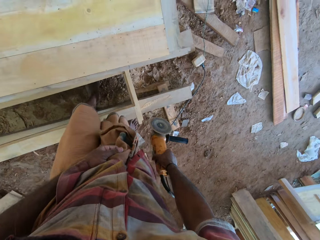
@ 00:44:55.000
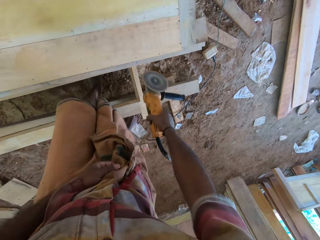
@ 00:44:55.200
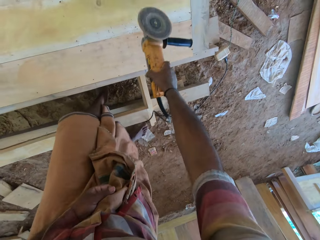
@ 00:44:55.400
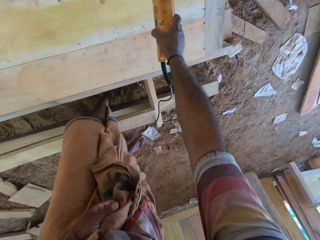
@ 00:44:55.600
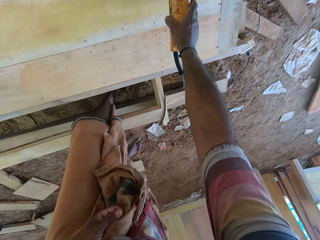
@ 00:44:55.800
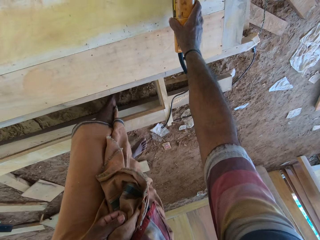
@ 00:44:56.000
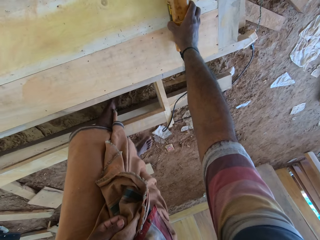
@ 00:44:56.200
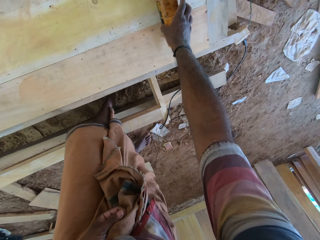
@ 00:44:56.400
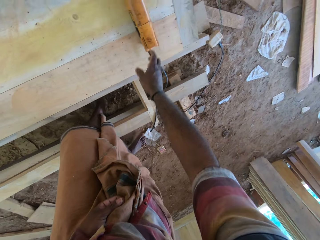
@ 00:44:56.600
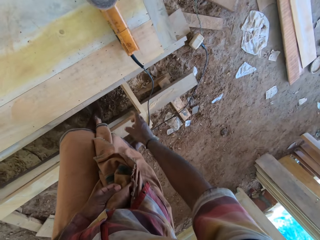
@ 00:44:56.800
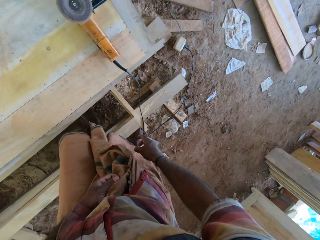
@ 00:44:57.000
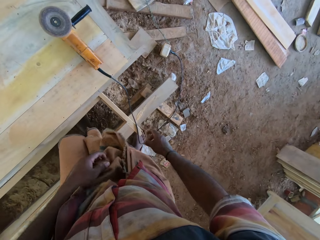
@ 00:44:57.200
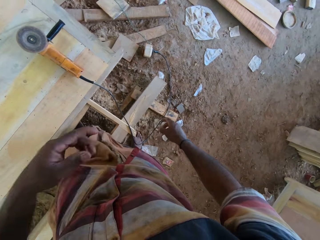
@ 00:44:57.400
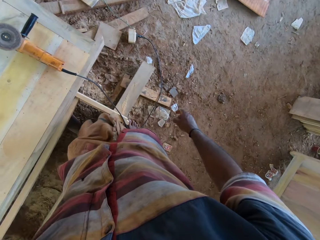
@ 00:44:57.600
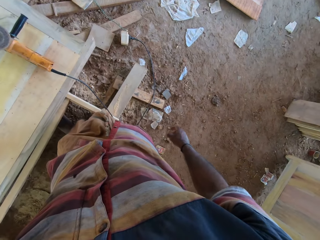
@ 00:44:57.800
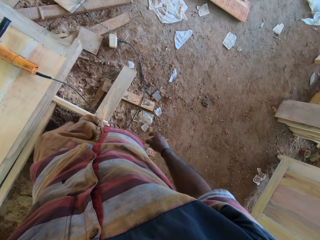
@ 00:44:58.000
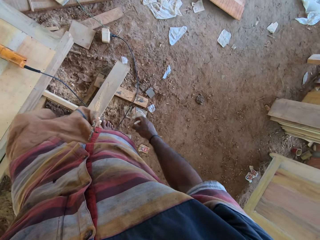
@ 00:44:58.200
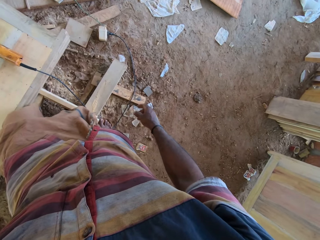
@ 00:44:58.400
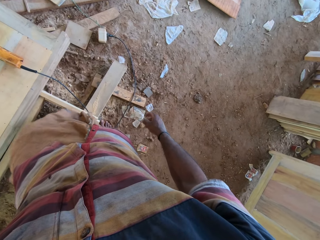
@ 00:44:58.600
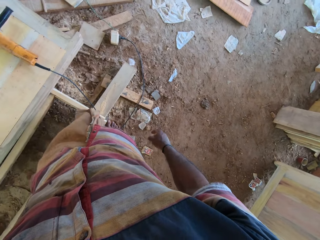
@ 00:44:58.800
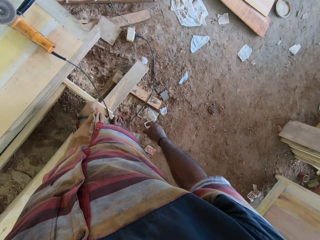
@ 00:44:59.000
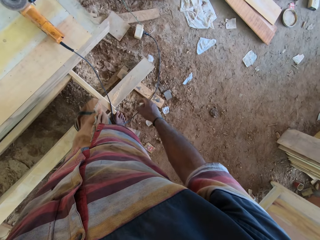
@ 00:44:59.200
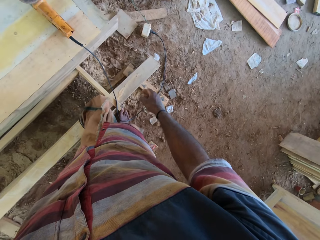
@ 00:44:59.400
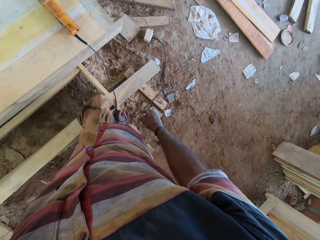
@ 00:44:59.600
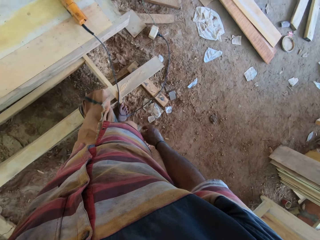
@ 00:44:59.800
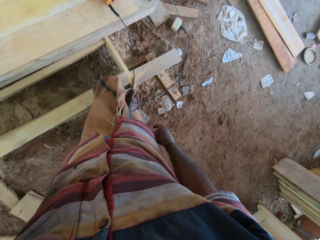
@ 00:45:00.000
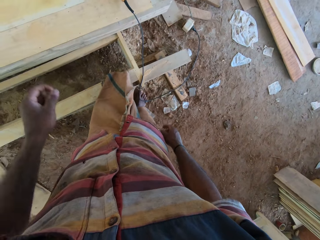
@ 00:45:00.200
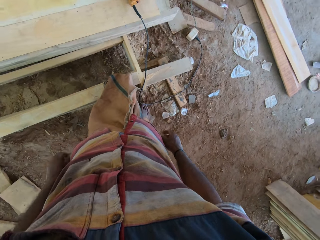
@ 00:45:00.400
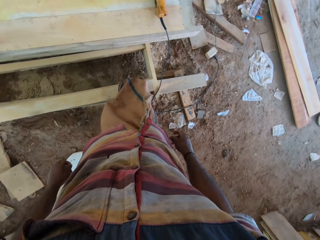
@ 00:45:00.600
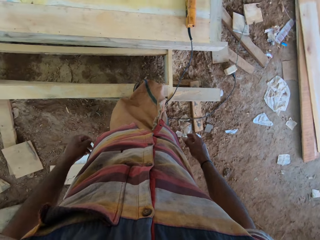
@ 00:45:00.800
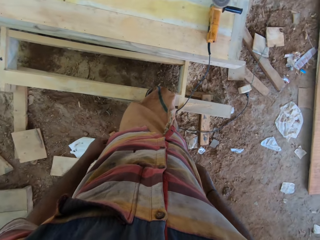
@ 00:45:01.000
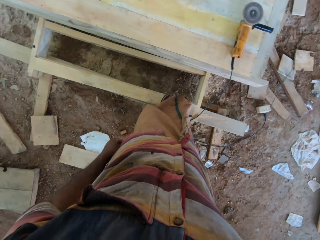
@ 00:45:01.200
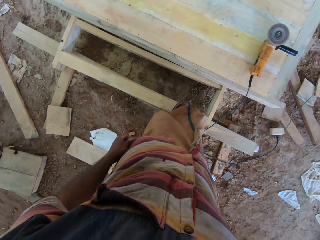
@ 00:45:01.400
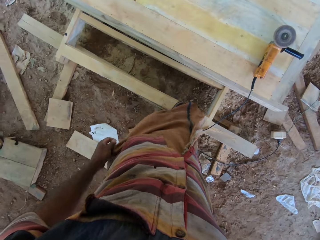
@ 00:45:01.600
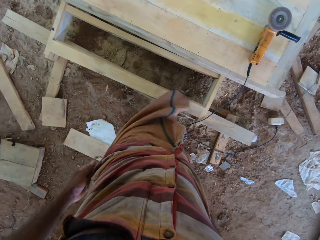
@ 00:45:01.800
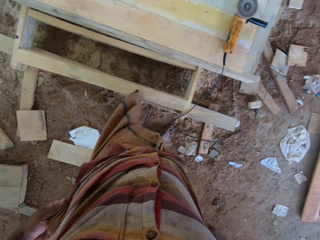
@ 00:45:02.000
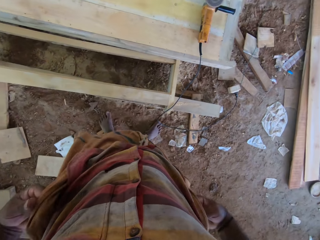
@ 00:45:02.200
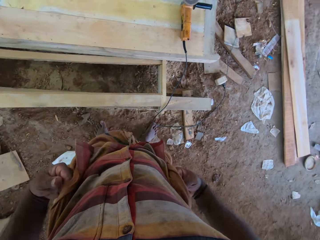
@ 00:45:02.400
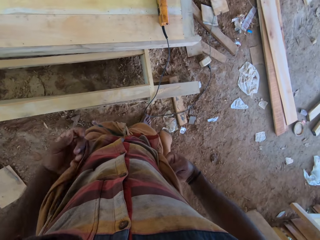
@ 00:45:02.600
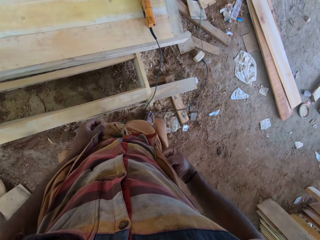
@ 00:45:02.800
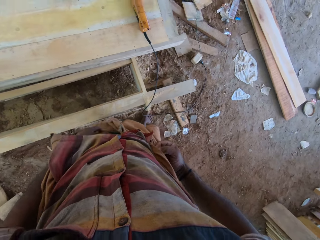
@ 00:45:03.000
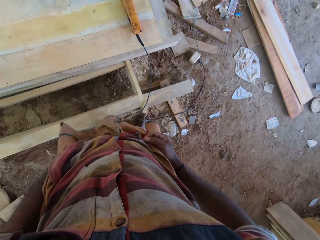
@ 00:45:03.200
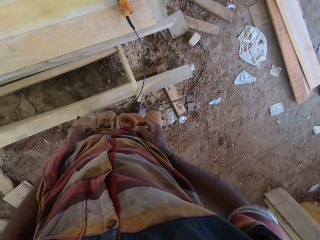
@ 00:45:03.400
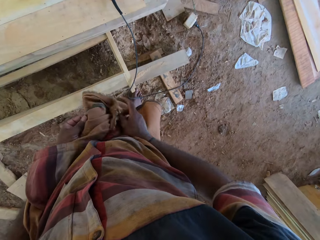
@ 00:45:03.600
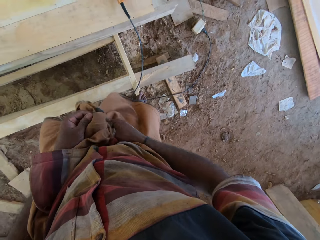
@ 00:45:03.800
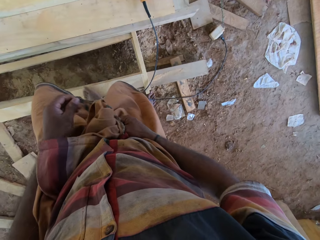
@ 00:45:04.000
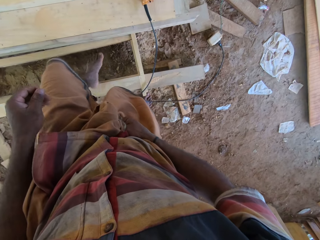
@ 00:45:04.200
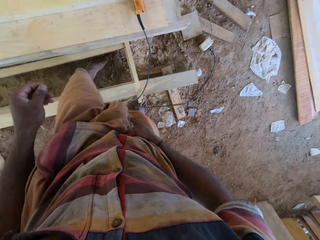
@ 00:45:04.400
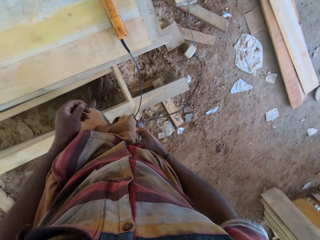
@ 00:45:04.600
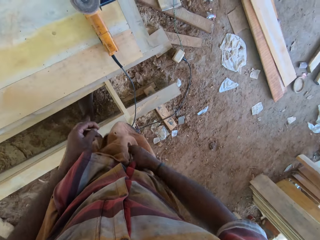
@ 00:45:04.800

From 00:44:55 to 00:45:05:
The camera wearer places the left leg under the surface. They drop the grinder on the surface. They lift the left hand. They move their hand. They move the left leg. They drop the left hand. They lift the garment with both hands.

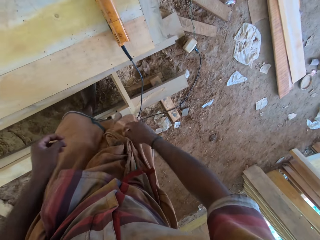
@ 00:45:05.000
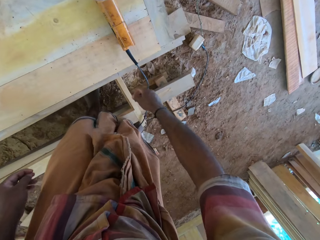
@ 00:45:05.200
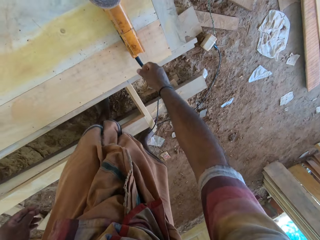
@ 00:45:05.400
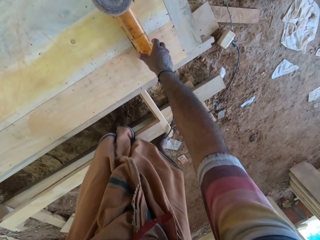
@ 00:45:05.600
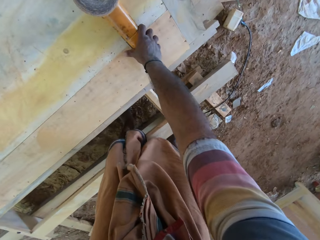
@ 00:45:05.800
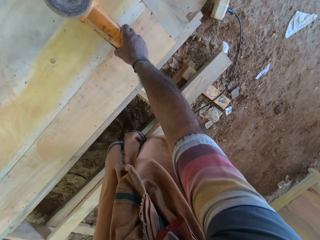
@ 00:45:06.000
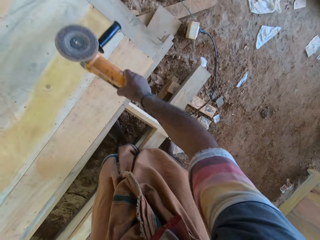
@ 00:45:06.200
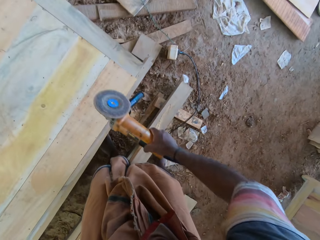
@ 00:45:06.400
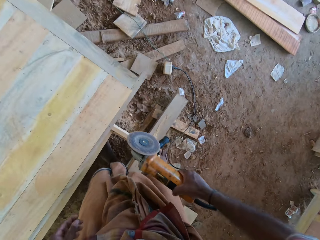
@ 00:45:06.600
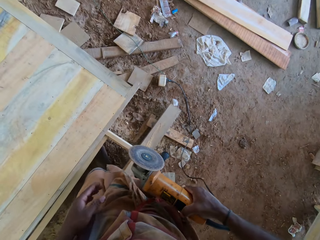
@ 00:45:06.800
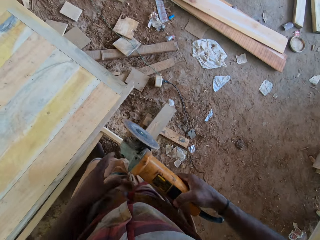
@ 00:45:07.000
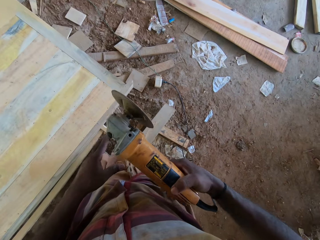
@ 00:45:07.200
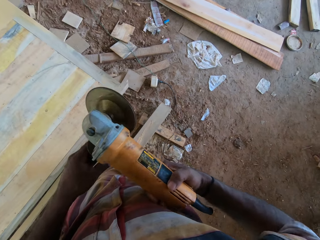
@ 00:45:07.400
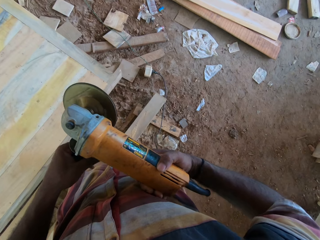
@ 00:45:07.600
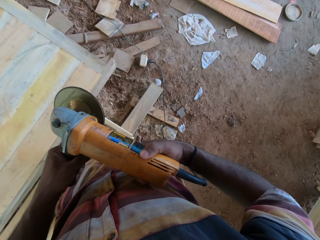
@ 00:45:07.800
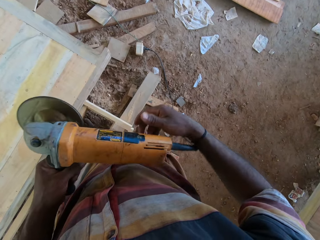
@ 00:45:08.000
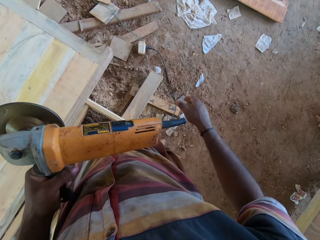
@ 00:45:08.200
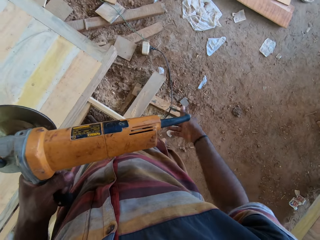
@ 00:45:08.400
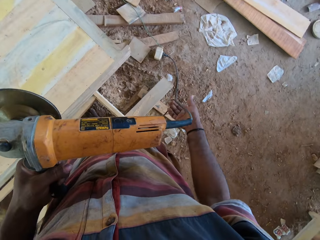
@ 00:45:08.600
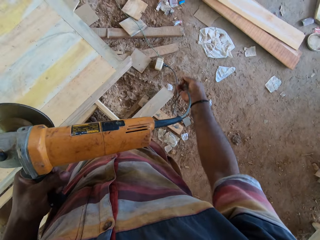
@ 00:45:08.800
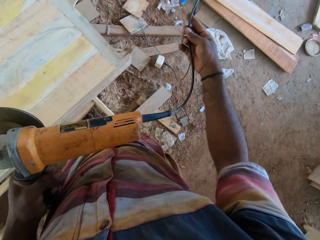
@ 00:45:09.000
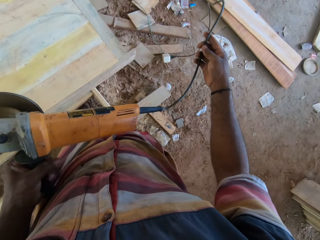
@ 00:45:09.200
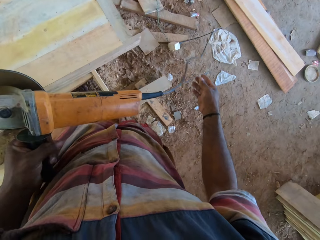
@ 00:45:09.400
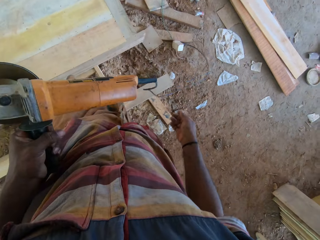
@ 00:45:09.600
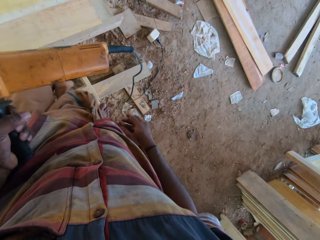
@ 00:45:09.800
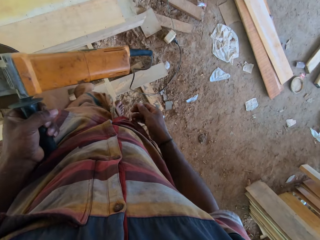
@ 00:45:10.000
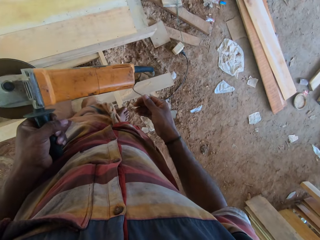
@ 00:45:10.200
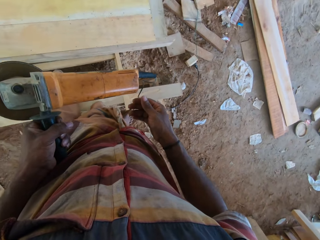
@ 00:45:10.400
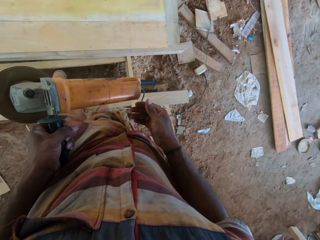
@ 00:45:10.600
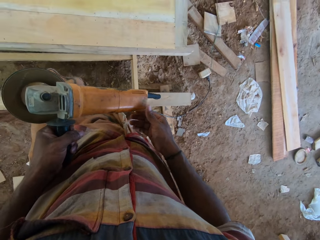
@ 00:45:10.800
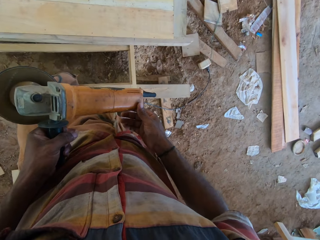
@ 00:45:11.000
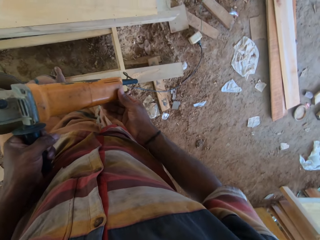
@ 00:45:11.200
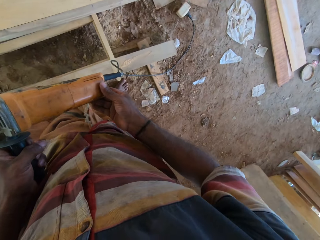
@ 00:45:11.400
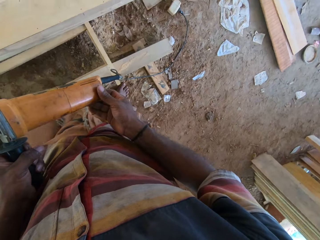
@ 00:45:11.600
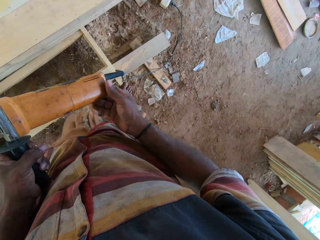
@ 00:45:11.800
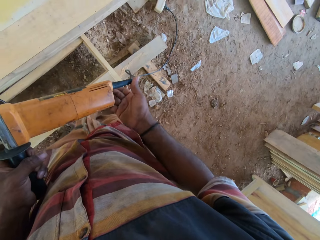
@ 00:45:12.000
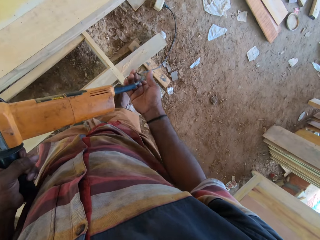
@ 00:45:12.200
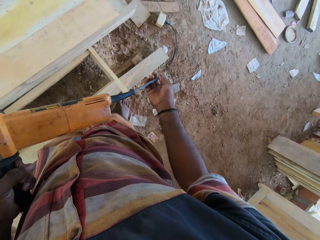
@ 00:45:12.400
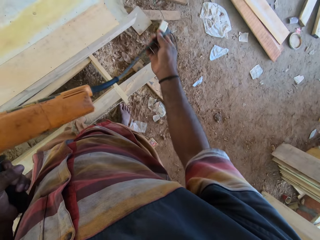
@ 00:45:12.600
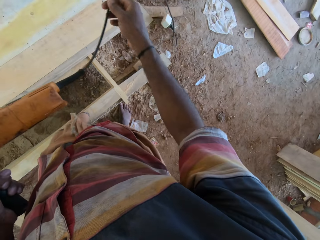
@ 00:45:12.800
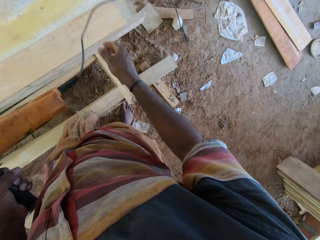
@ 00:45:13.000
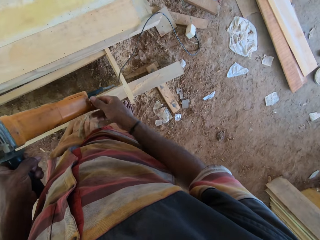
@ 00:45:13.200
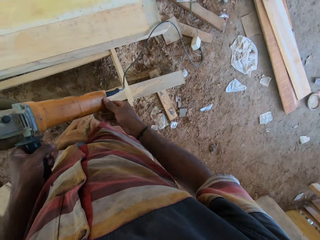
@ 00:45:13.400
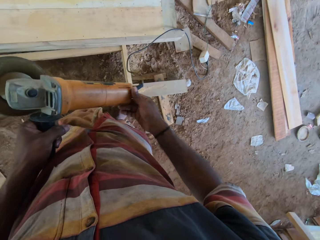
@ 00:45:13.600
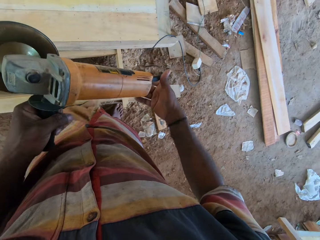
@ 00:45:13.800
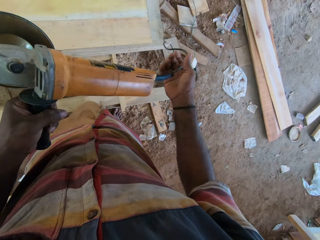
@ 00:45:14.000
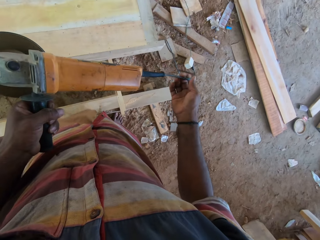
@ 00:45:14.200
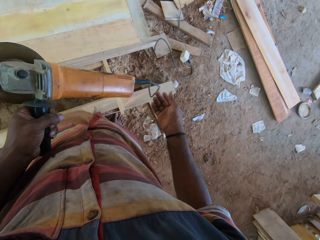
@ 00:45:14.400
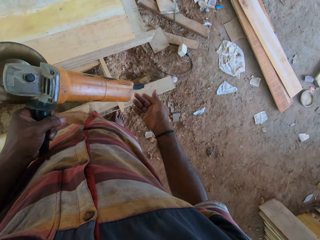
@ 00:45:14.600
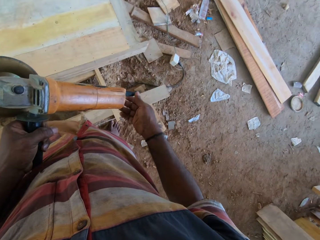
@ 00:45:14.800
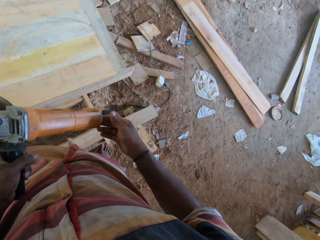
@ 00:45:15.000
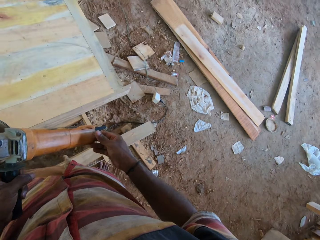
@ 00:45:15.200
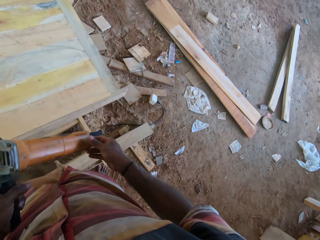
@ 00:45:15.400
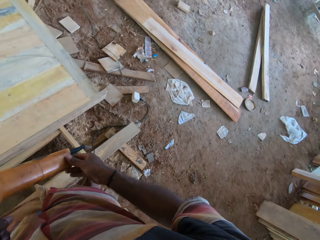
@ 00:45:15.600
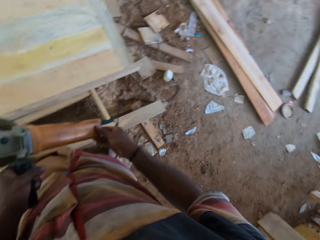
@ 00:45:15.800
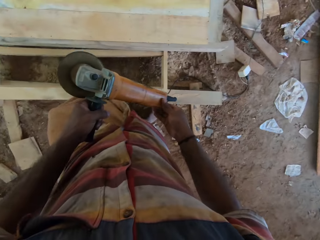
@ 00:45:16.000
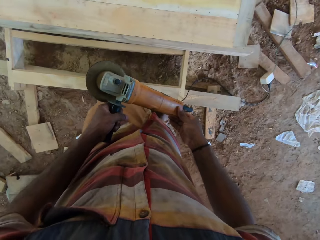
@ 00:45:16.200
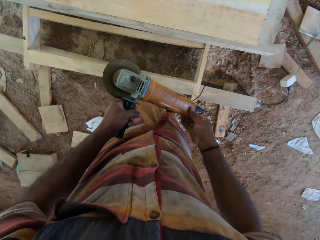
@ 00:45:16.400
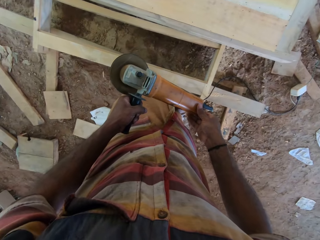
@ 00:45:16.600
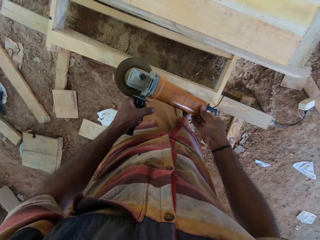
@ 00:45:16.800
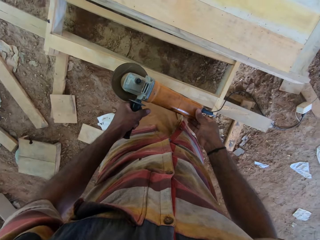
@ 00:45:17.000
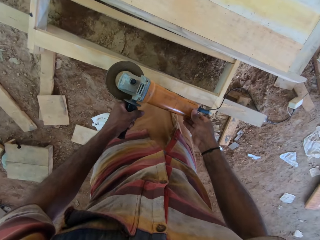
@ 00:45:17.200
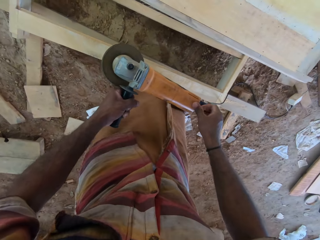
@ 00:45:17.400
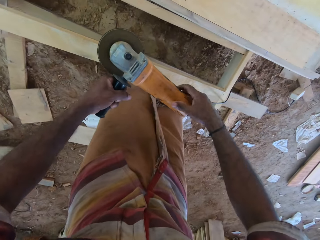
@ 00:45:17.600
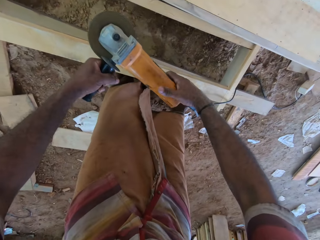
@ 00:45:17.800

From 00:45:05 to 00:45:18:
The camera wearer places the left leg under the surface. They pick up the grinder with the right hand. They hold the grinder with the left hand. They swing the cord with the right hand. They hold something with both hands. They swing the cord with the right hand. They interact with a man.
